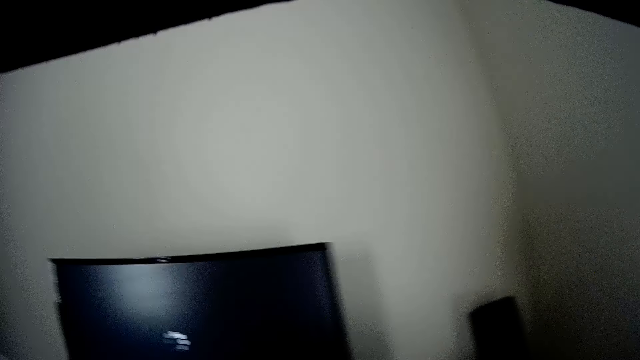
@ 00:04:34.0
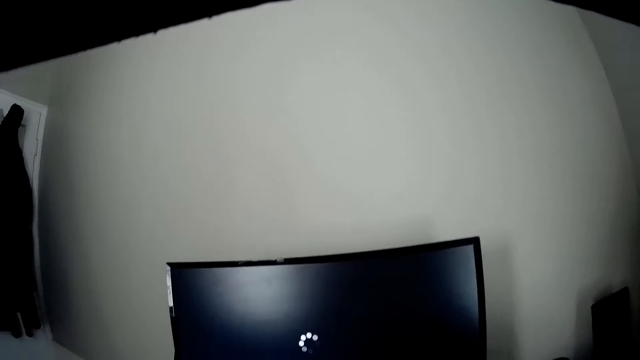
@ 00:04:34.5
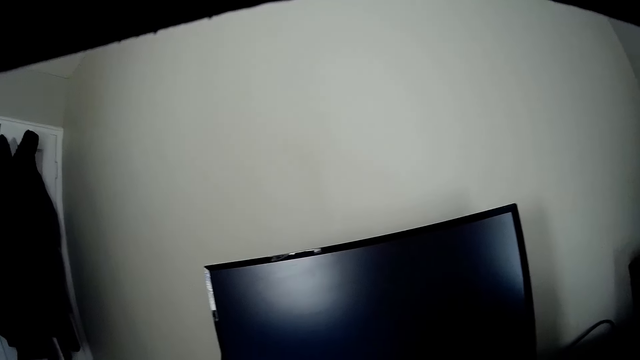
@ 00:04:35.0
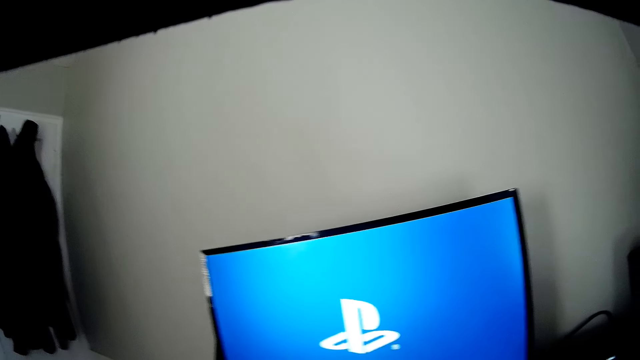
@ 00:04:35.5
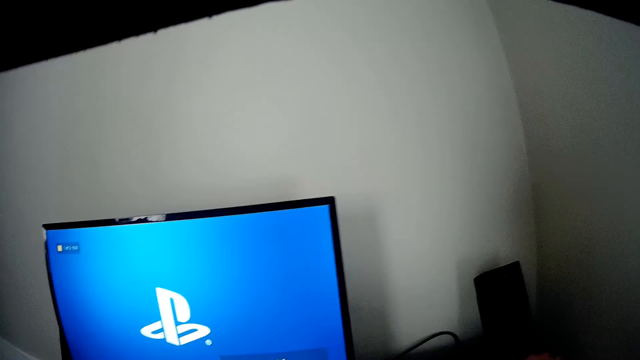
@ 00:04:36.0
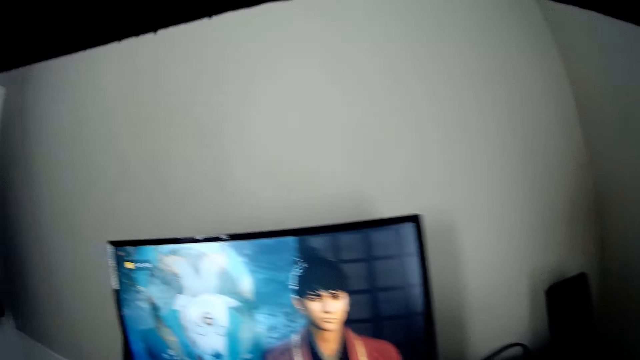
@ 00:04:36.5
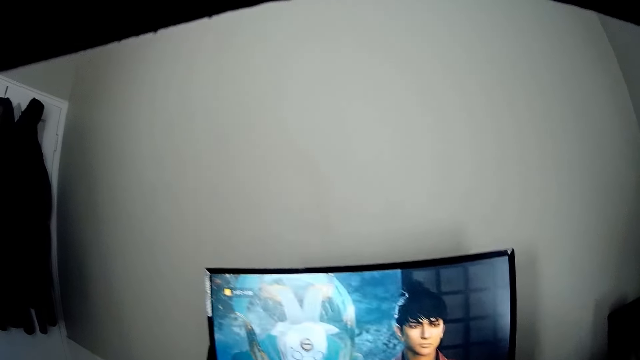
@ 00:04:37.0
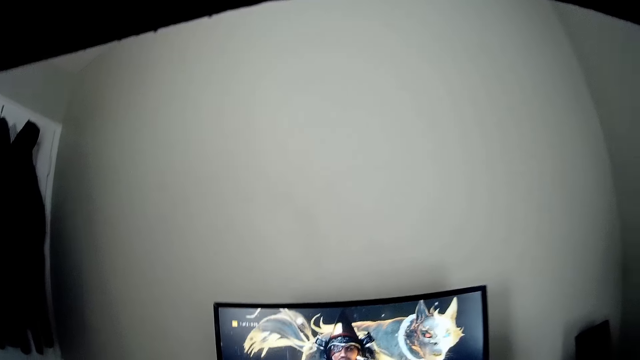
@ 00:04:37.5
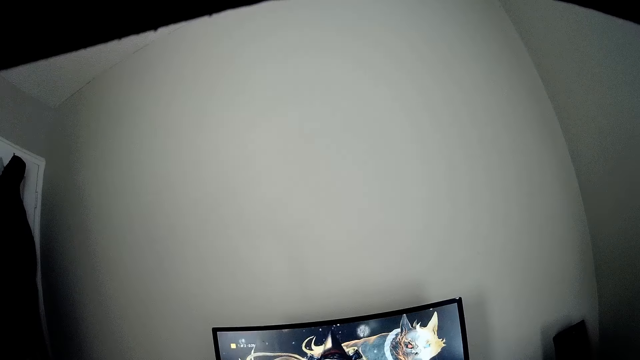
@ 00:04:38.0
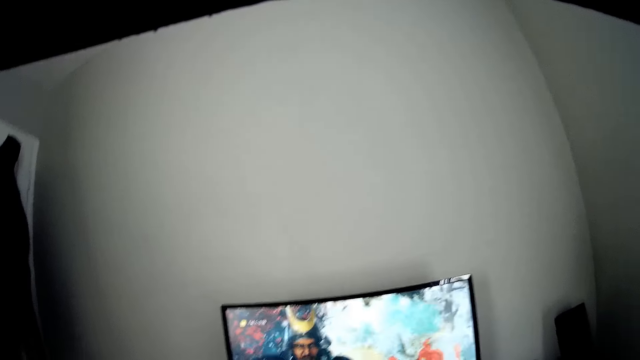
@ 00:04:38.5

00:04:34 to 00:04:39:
The camera wearer changes the television channel. He operates the television in the room with a remote in his right hand.
